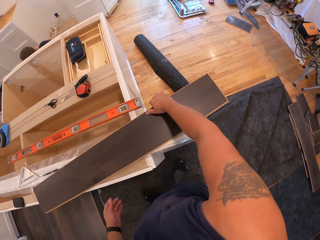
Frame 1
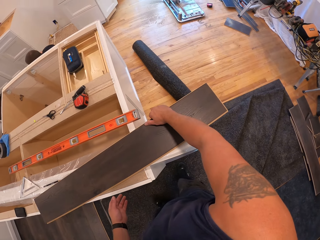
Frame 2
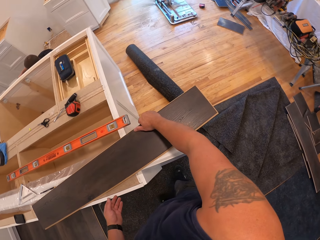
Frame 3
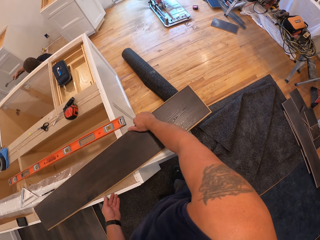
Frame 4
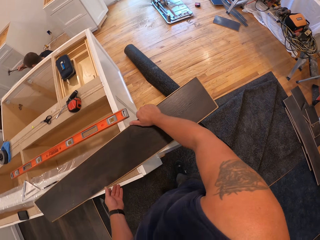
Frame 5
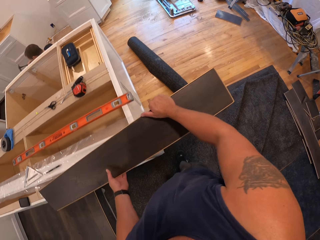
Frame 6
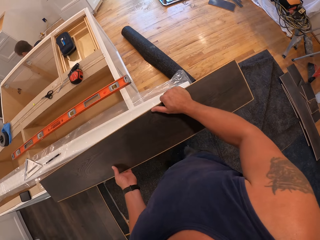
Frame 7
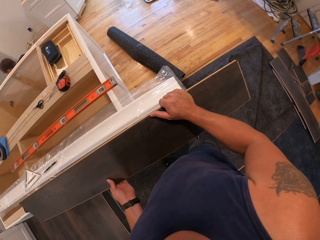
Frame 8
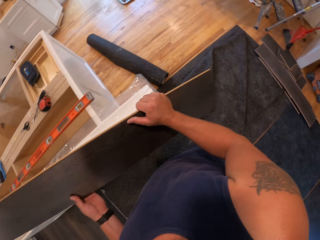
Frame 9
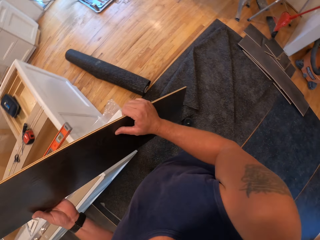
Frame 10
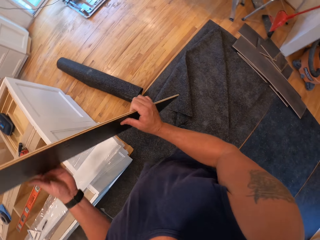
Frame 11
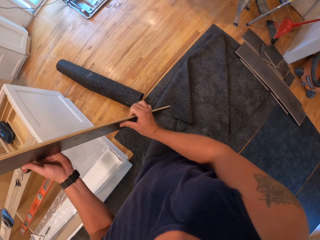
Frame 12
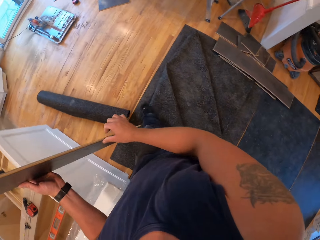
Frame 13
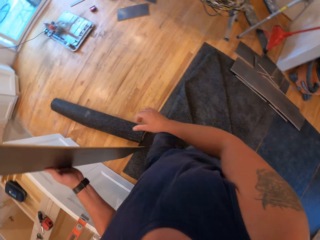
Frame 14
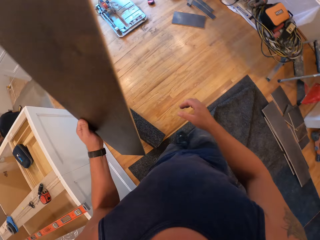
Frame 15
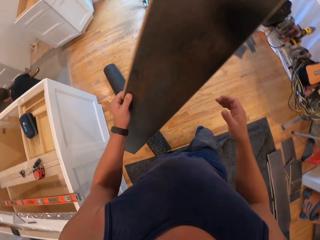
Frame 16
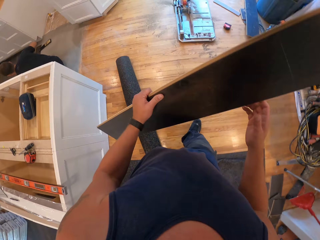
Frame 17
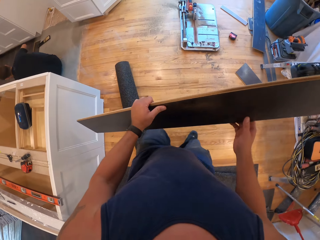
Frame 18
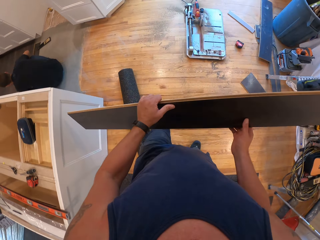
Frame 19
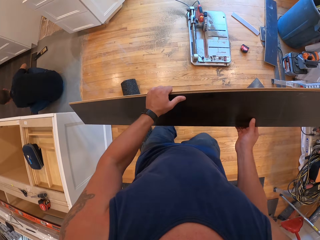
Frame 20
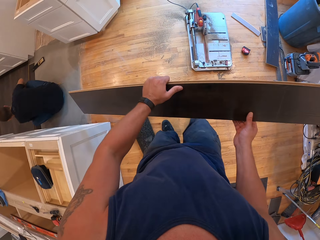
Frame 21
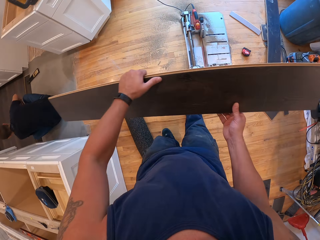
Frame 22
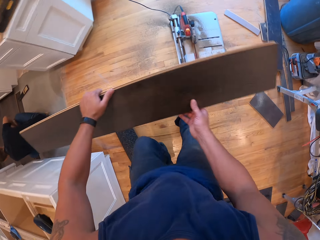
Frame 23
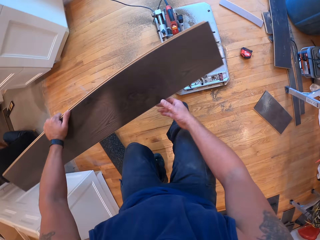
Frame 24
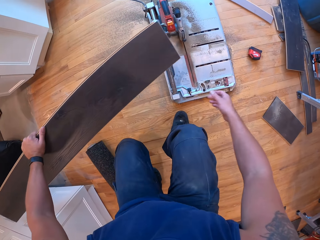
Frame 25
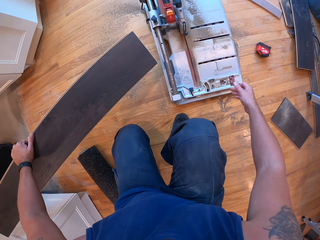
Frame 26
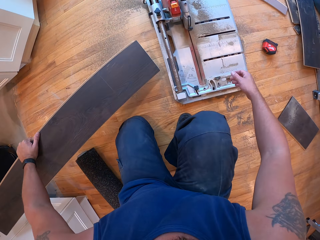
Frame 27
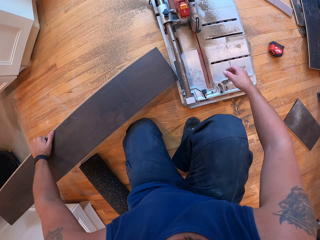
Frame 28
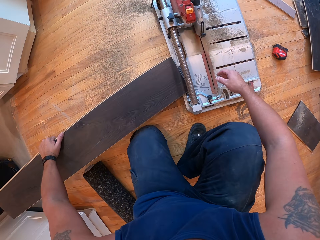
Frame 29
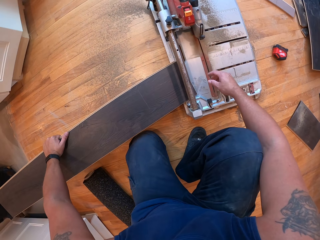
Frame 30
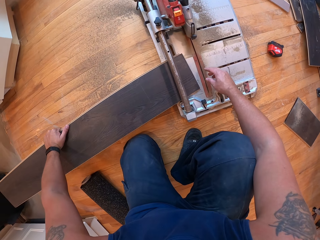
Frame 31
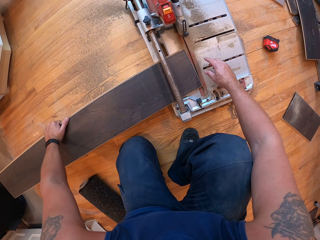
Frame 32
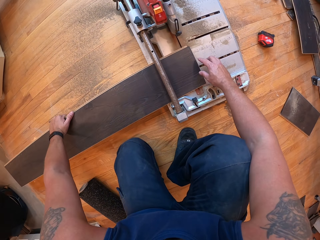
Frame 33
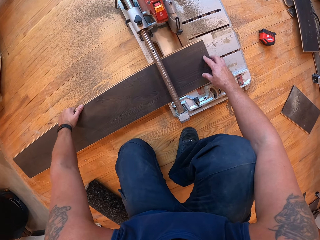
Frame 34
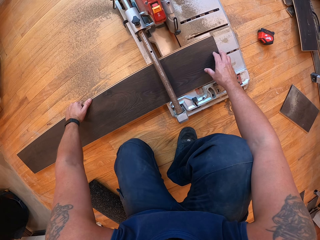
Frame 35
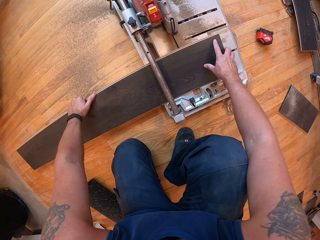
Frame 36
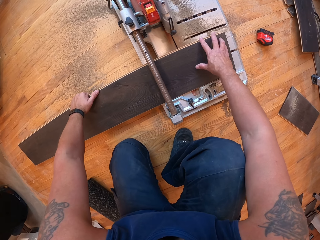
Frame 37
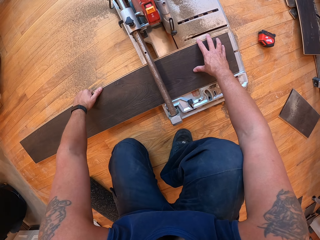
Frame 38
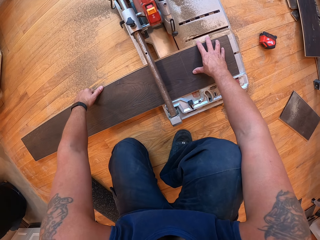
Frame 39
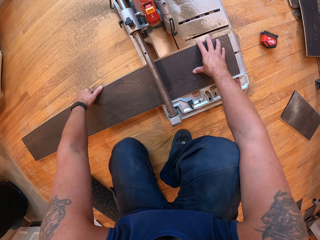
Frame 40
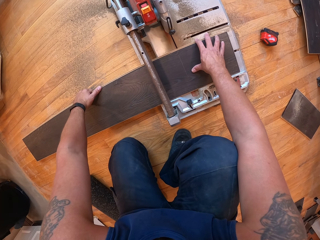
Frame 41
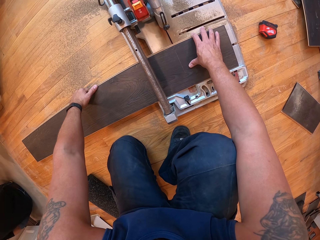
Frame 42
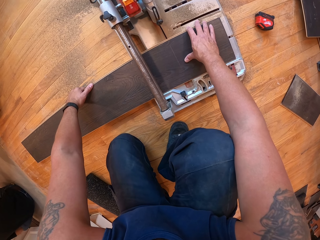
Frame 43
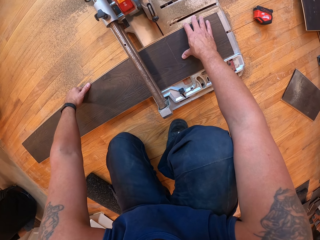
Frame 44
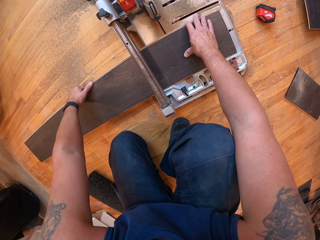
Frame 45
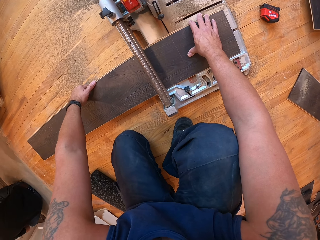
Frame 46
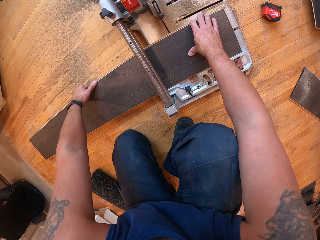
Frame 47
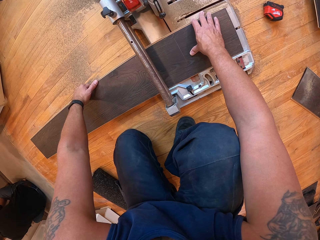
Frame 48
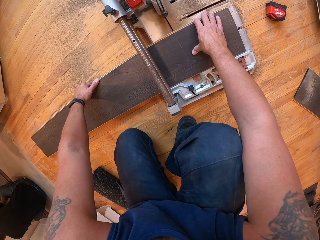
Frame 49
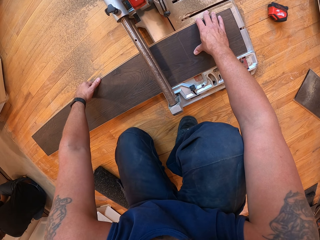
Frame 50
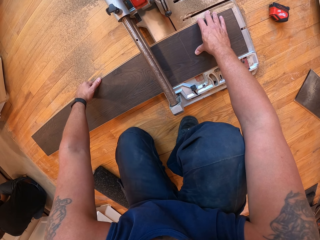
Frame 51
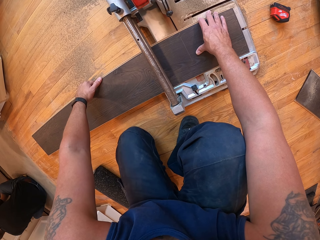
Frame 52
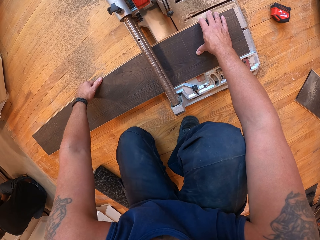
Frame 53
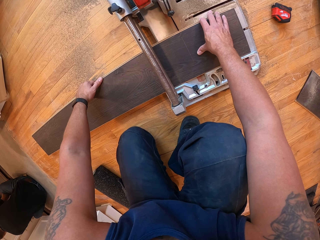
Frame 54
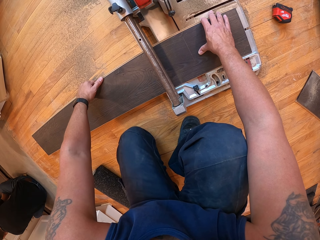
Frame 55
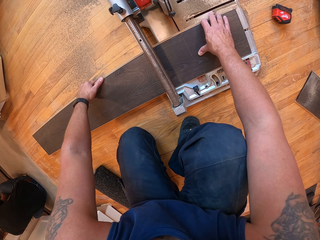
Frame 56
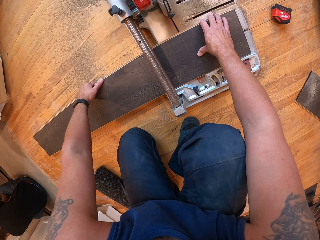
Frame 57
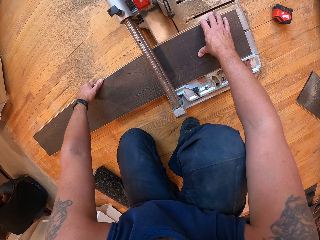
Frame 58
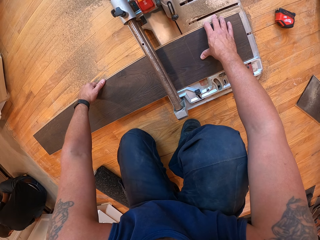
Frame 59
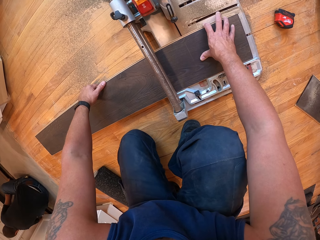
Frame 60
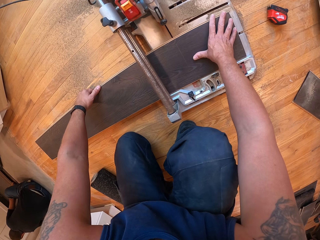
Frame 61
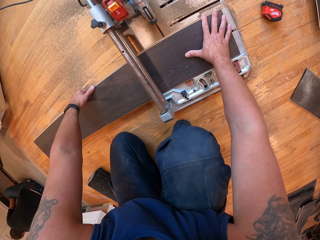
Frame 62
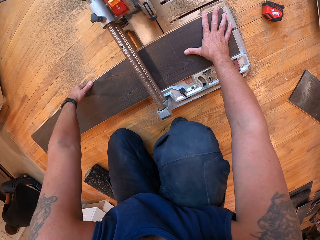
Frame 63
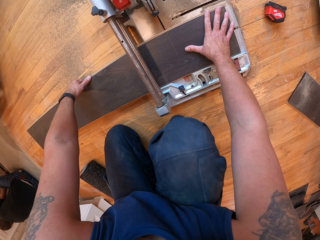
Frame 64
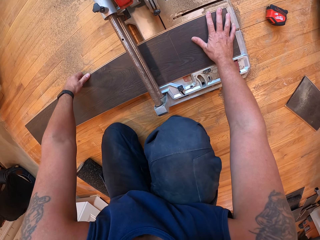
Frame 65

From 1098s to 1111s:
The camera wearer holds the floor tile. He lifts the floor tile. He walks towards the cutting machine. He holds the floor tile with his right hand. He looks at a man. He kneels on the floor beside the cutting machine. He places the floor tile in an electric tile cutter. He adjusts the floor tile on the electric tile cutter.

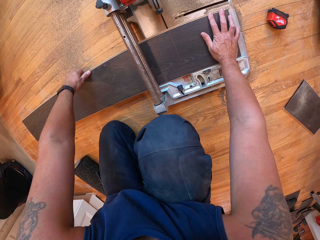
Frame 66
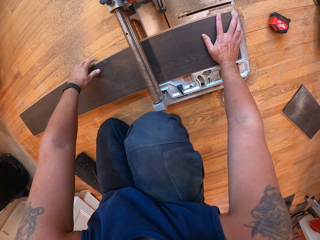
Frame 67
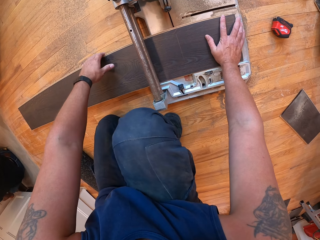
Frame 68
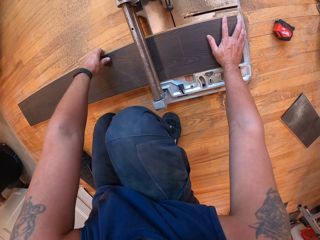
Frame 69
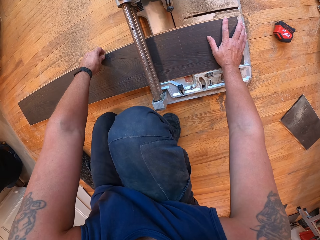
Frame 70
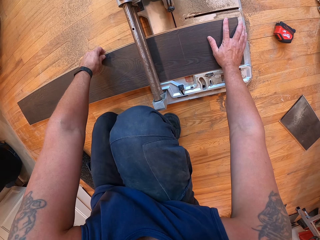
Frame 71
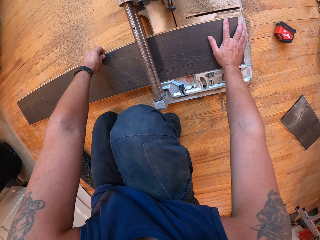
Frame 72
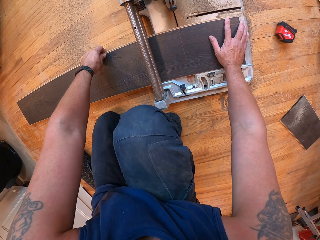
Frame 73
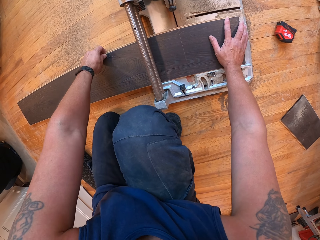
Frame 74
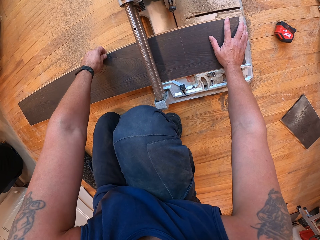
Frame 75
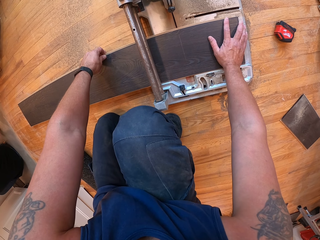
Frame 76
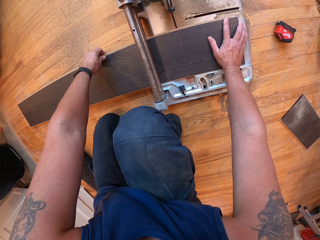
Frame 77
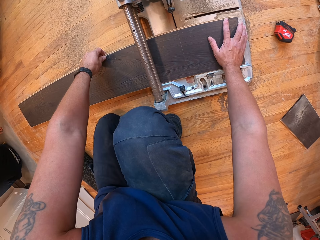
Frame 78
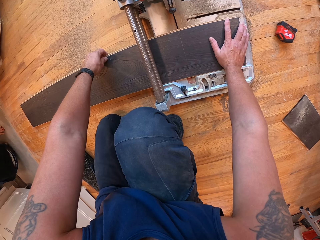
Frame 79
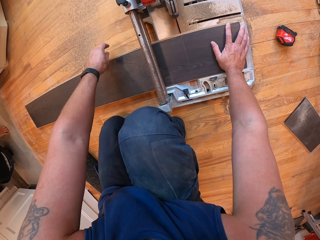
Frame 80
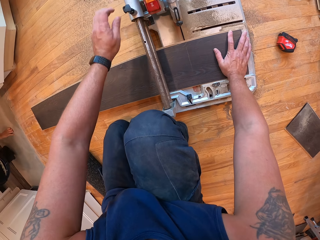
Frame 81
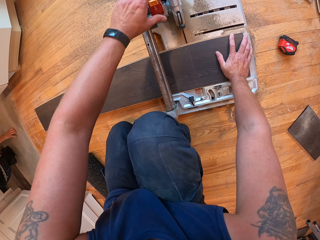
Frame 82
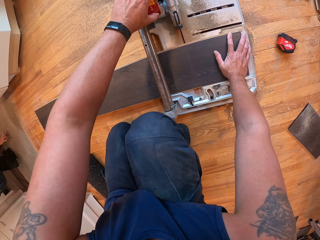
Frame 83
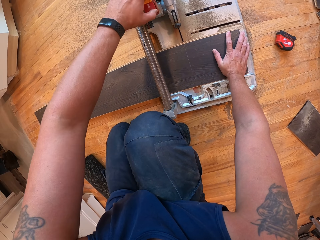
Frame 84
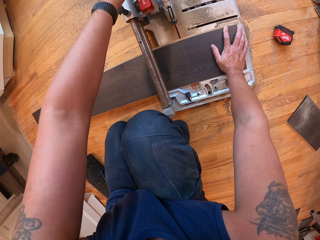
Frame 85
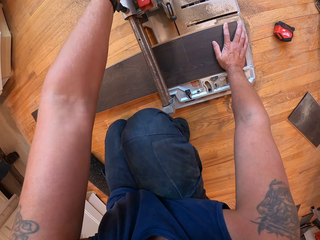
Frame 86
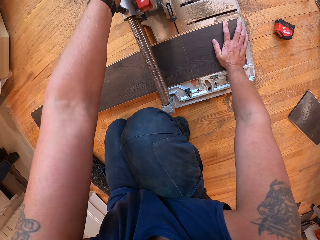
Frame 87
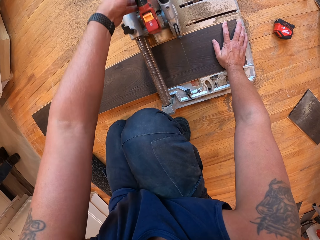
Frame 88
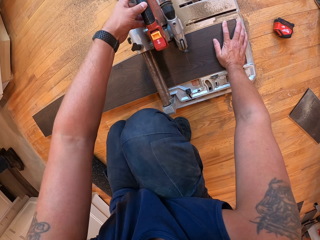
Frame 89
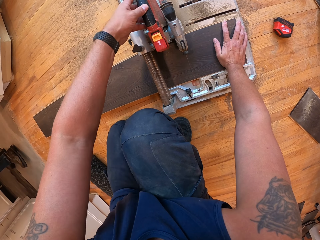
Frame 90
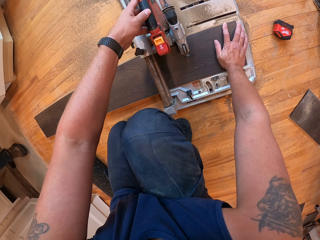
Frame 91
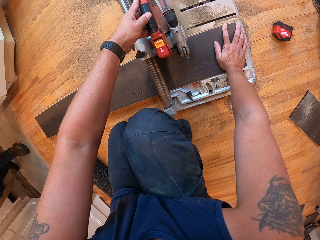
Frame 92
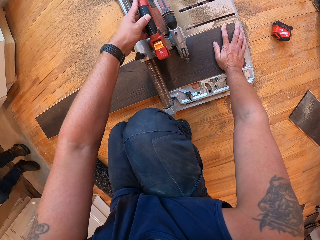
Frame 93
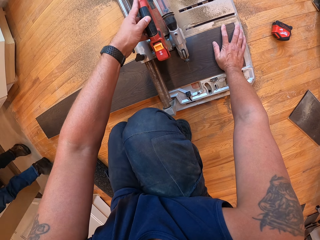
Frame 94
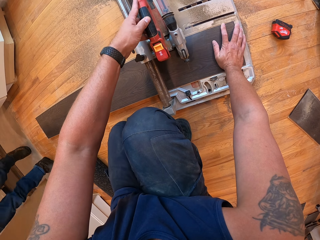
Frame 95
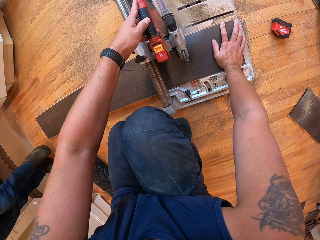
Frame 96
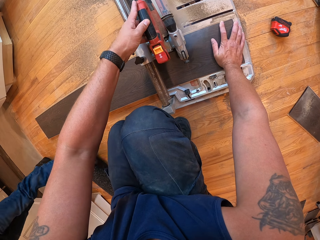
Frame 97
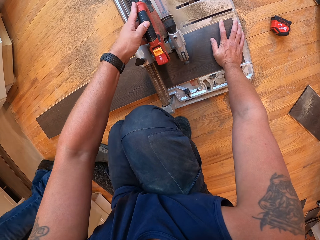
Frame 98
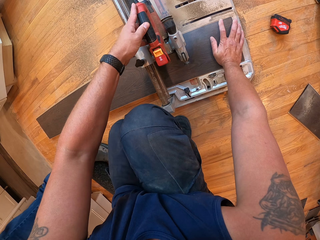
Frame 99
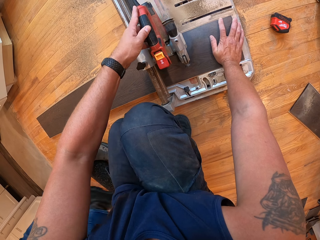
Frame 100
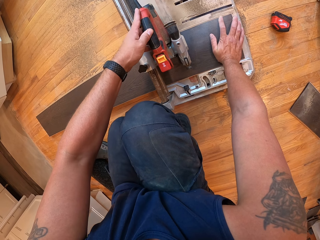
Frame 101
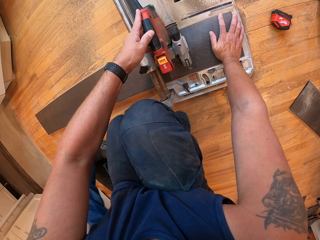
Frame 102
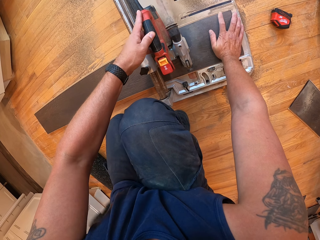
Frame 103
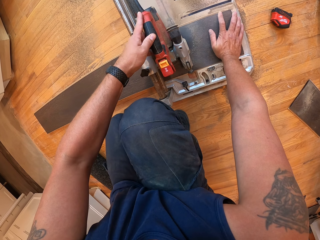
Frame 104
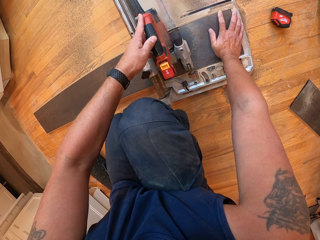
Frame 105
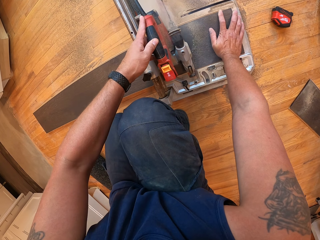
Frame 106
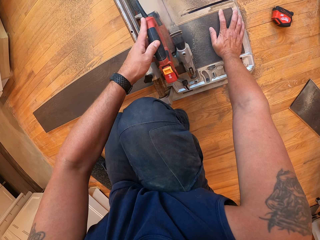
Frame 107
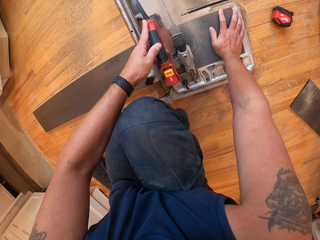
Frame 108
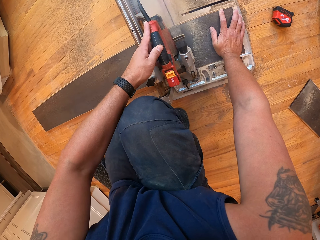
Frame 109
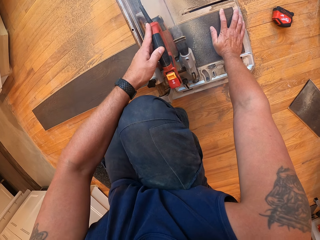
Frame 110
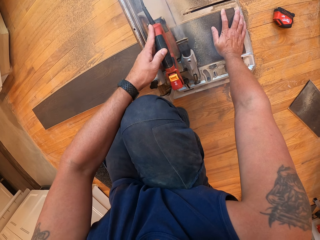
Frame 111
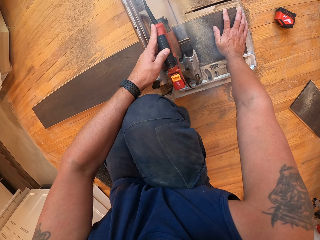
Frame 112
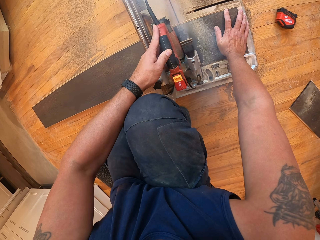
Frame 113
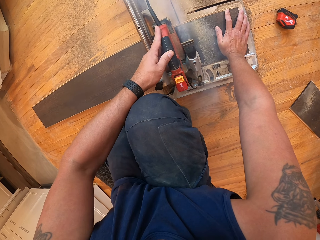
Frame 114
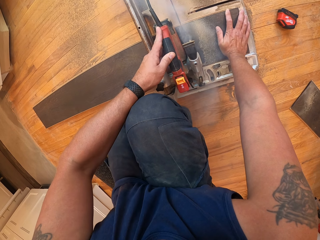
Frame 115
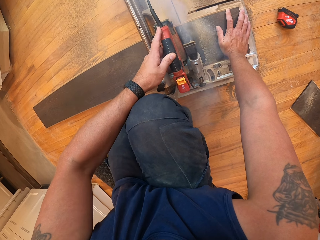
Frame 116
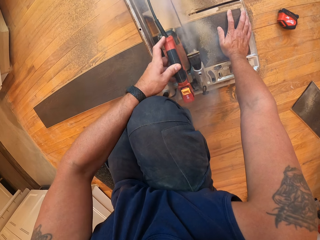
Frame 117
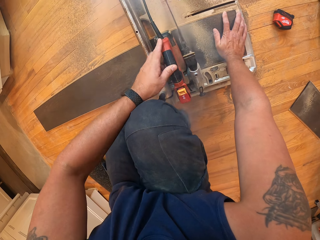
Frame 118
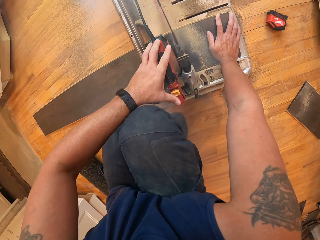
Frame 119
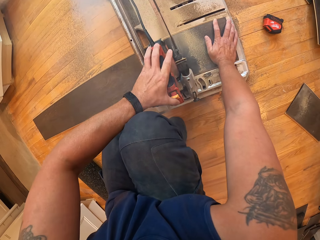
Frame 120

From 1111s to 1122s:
A man stands. The camera wearer holds the cutting wheel with his left hand. He pulls the cutting wheel to a floor tile. The man walks behind the camera wearer. The camera wearer cuts the floor tile.
